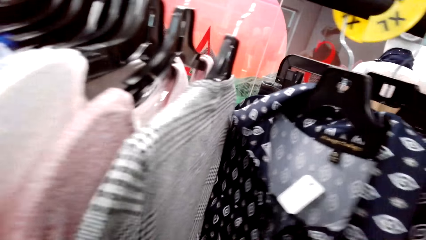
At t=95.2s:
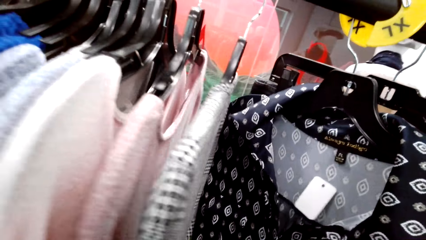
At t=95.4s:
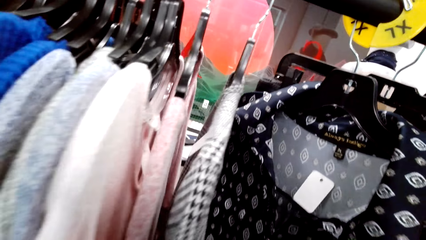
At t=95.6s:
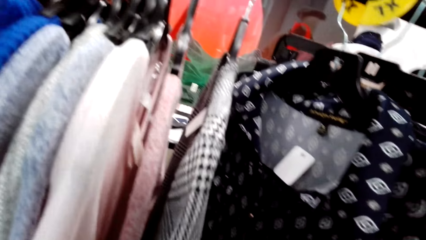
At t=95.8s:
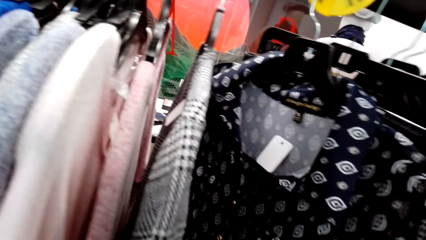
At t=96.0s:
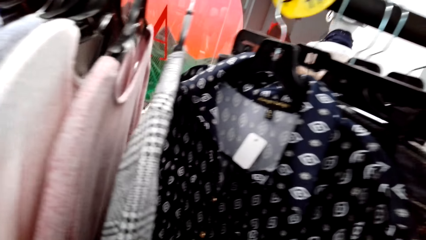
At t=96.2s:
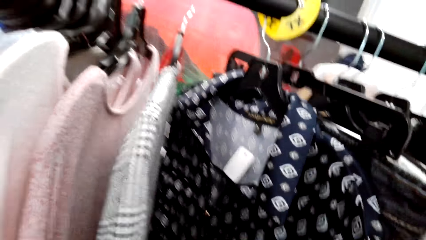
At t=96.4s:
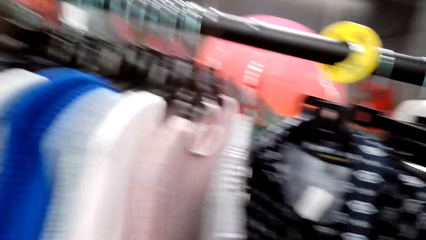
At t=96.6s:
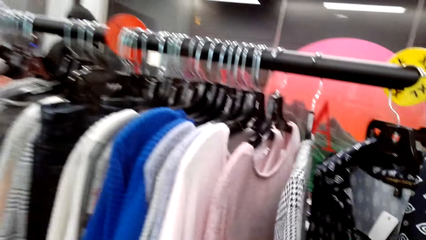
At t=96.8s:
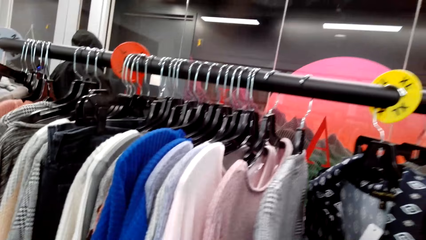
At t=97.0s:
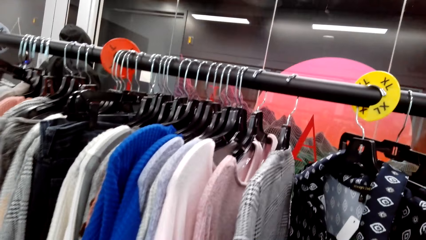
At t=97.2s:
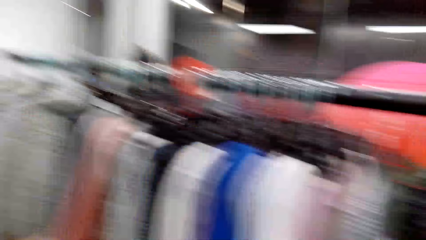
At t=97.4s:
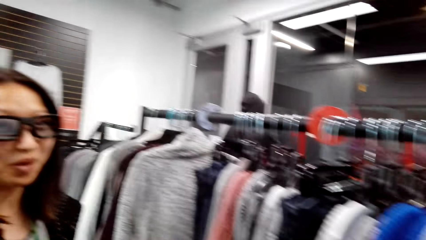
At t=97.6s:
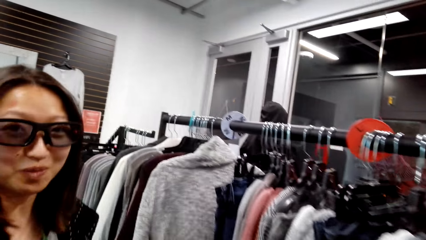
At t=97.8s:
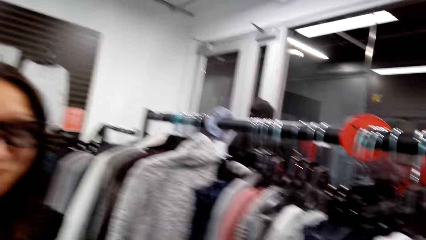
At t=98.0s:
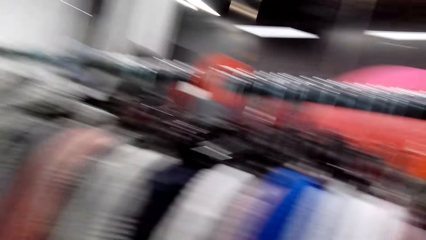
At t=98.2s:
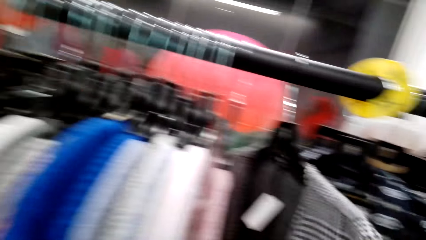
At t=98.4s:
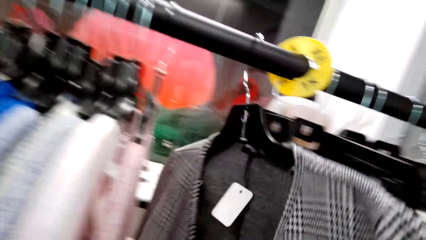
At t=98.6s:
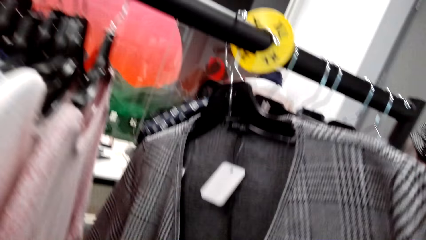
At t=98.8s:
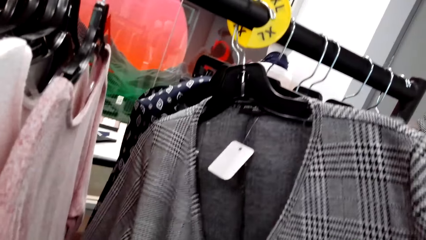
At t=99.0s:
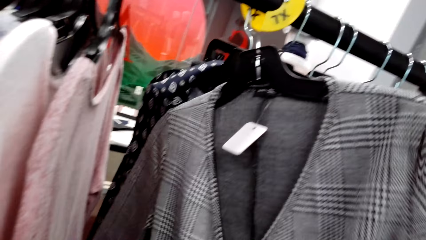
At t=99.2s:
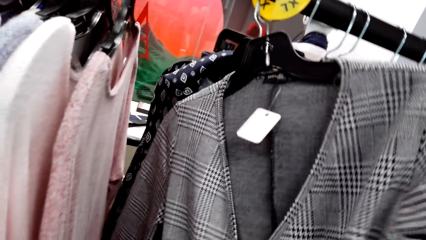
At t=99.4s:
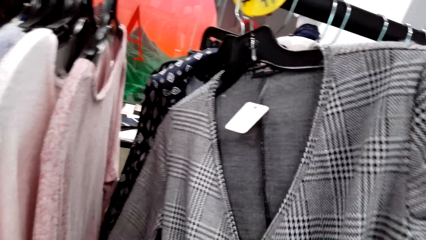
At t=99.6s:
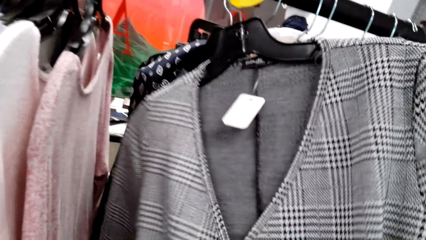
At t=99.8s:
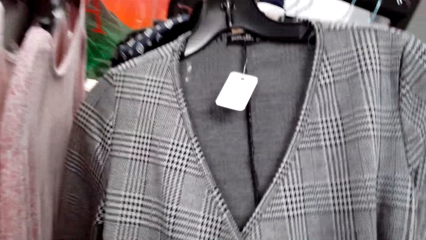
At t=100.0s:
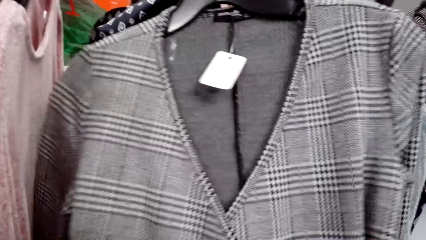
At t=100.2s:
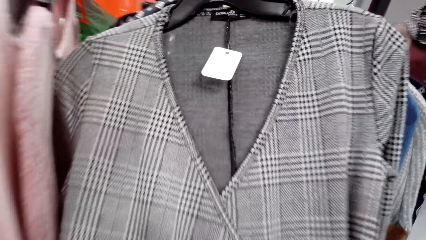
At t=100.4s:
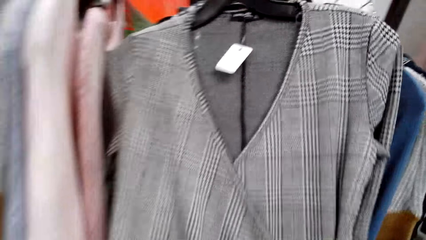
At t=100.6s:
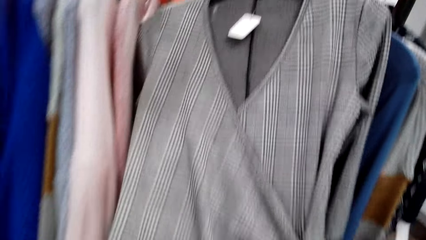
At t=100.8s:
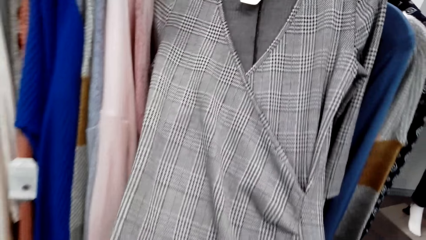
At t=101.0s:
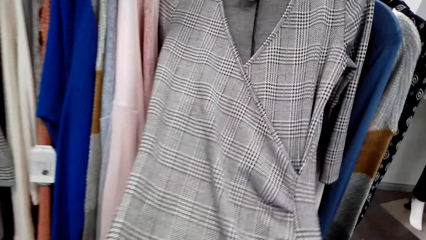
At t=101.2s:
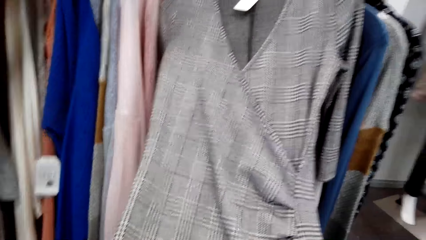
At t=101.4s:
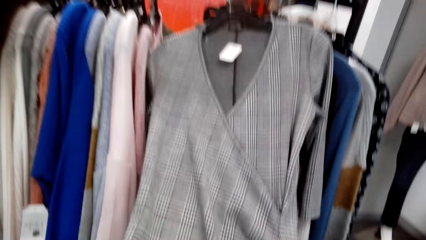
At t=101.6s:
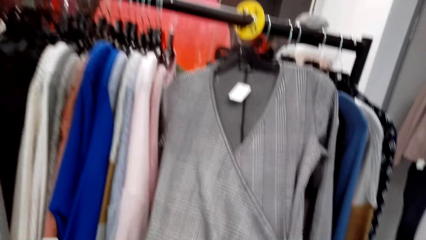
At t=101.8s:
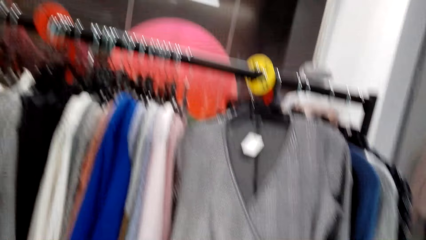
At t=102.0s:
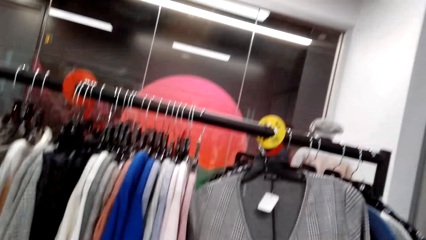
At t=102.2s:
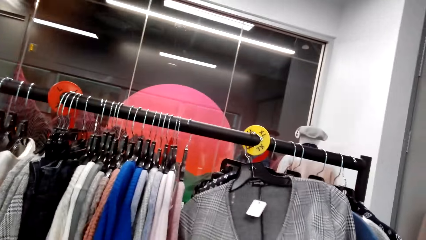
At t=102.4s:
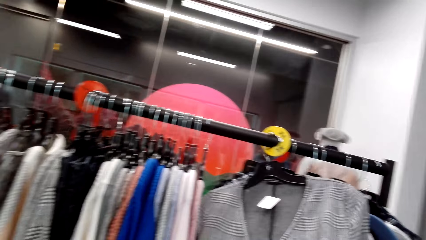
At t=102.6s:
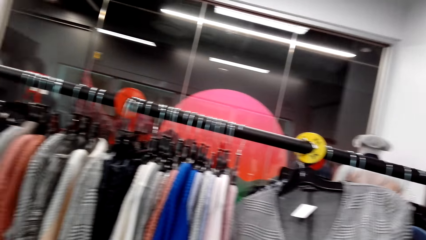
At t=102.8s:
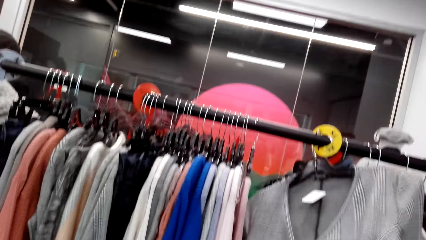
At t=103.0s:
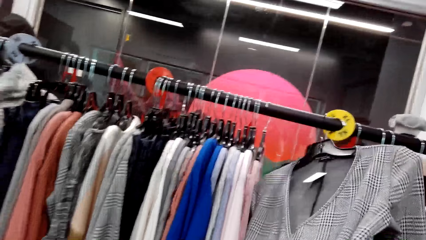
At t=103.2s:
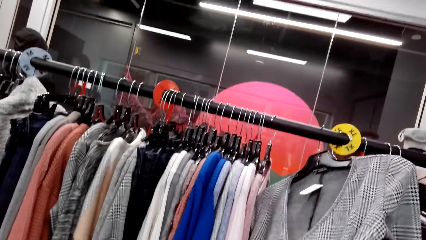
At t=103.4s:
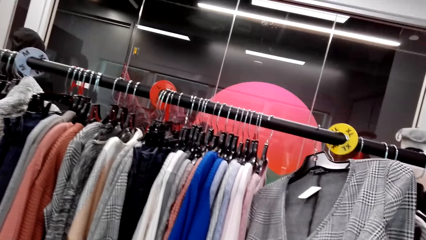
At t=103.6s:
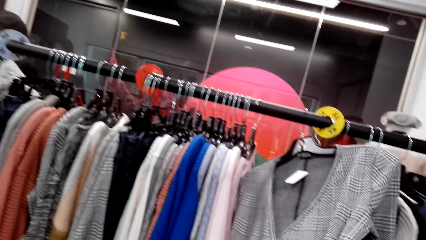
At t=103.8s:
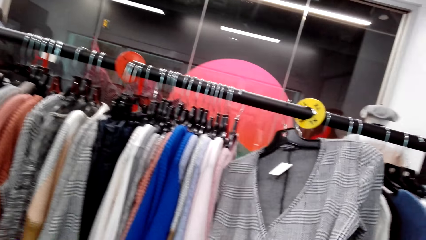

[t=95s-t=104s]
The man talks to the camera wearer. The camera wearer looks at the clothes.

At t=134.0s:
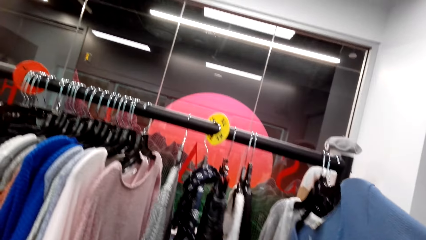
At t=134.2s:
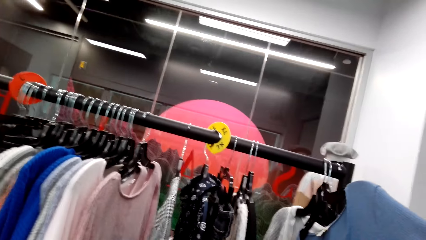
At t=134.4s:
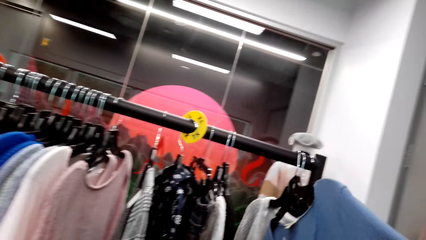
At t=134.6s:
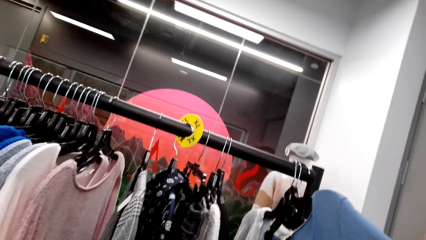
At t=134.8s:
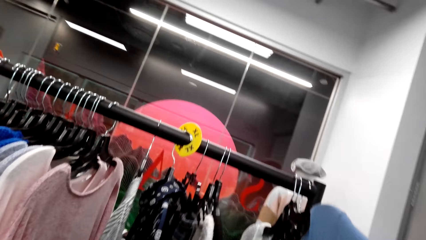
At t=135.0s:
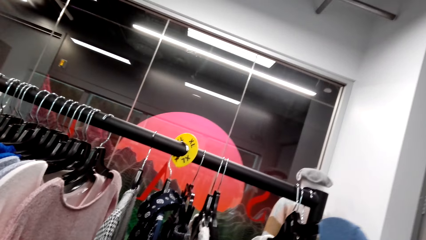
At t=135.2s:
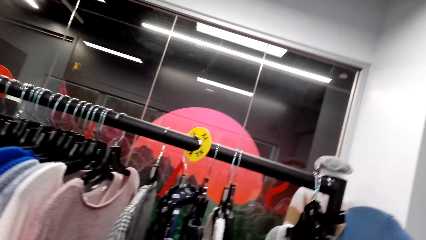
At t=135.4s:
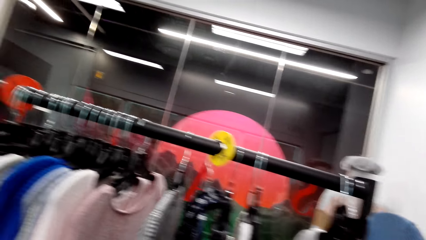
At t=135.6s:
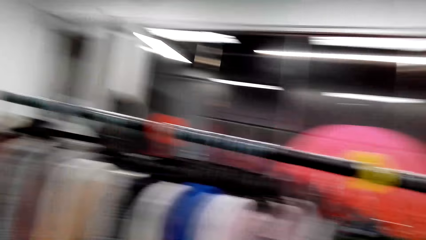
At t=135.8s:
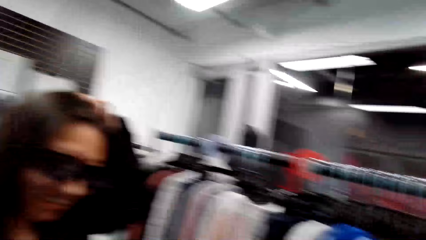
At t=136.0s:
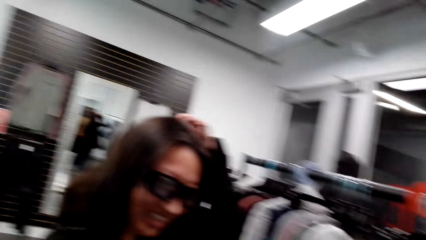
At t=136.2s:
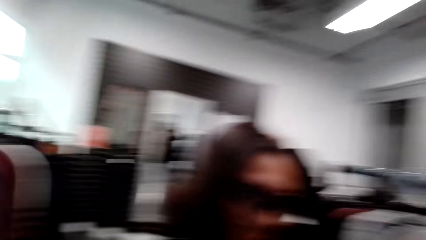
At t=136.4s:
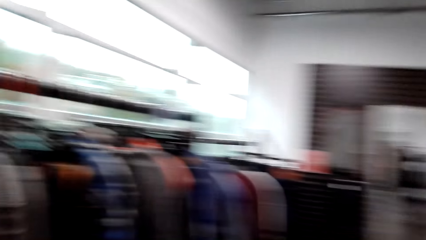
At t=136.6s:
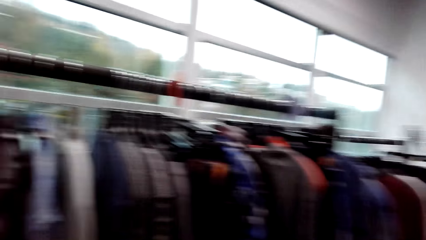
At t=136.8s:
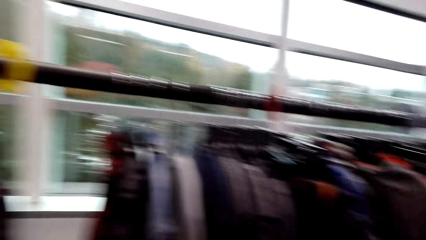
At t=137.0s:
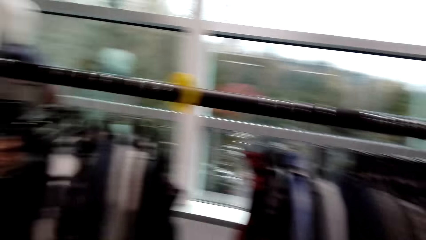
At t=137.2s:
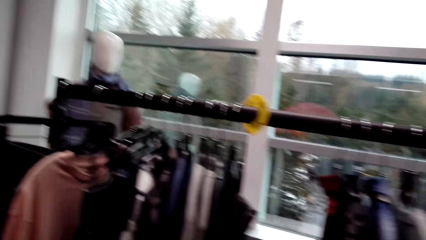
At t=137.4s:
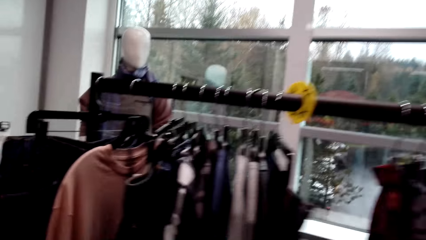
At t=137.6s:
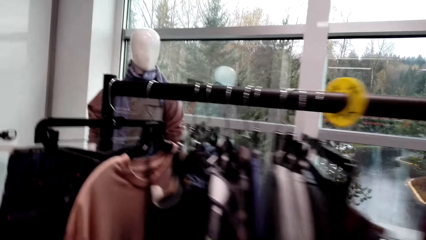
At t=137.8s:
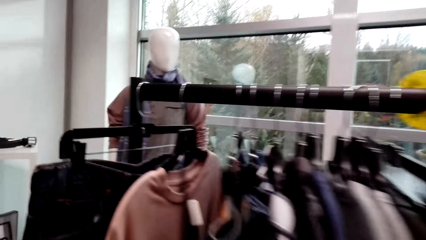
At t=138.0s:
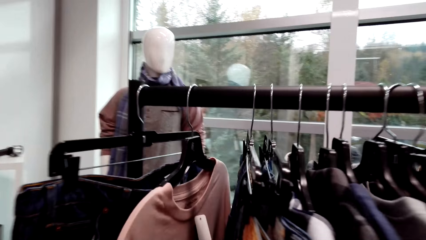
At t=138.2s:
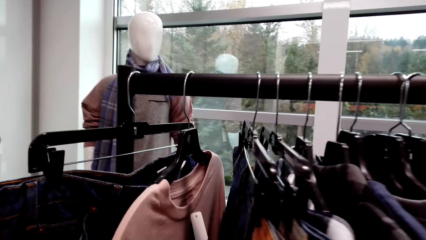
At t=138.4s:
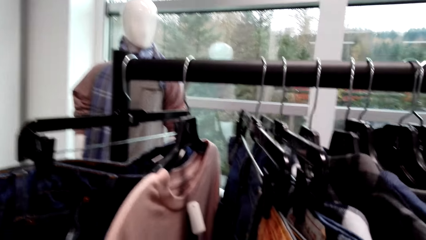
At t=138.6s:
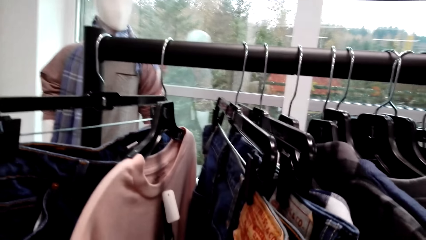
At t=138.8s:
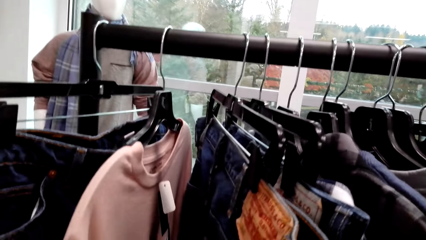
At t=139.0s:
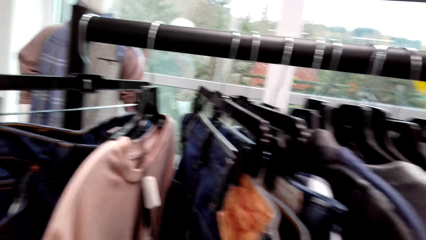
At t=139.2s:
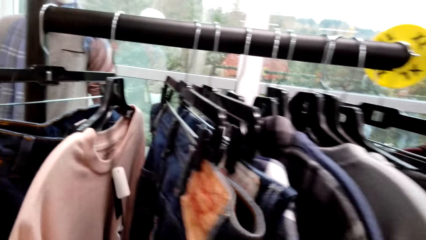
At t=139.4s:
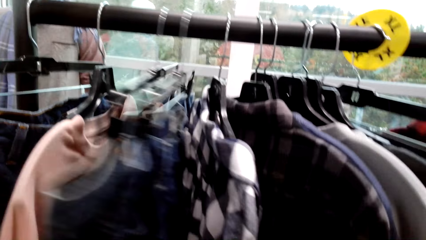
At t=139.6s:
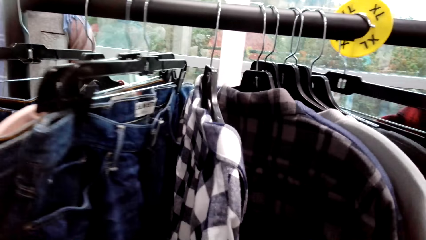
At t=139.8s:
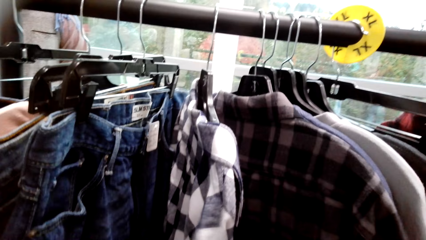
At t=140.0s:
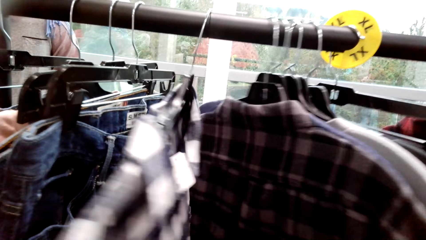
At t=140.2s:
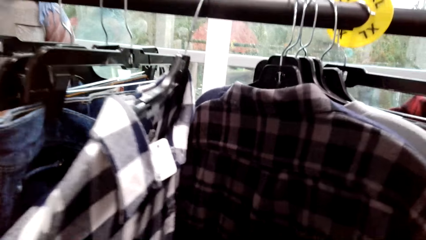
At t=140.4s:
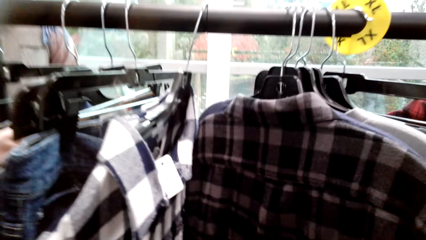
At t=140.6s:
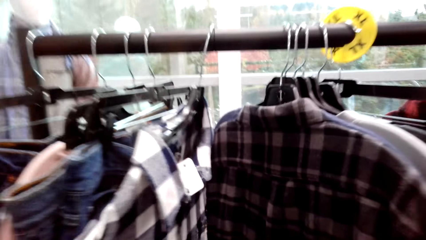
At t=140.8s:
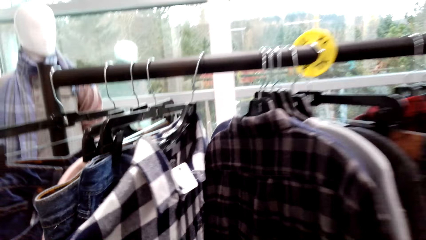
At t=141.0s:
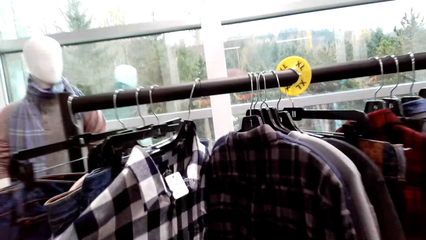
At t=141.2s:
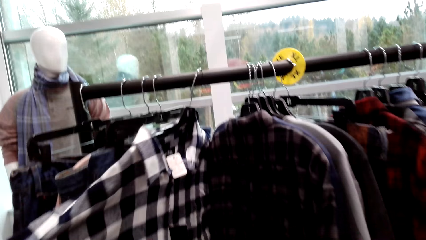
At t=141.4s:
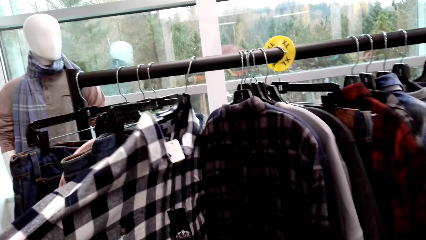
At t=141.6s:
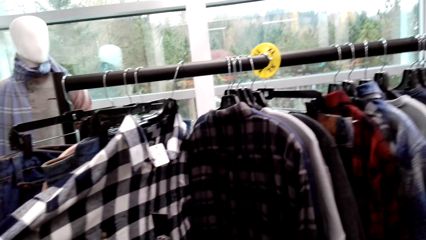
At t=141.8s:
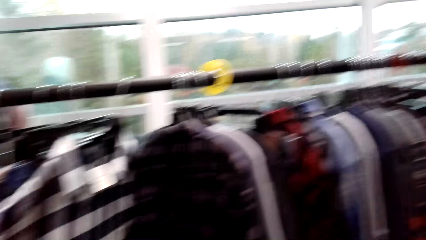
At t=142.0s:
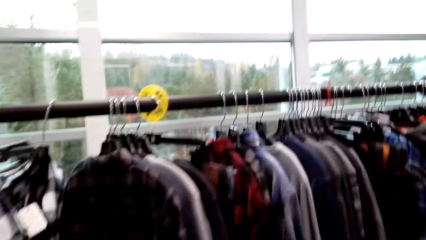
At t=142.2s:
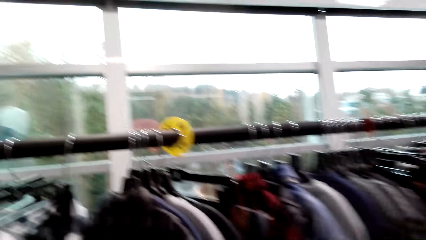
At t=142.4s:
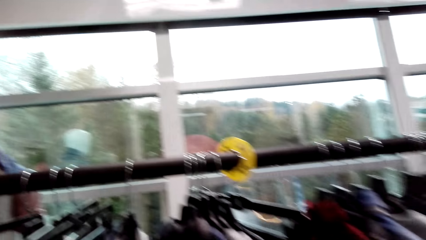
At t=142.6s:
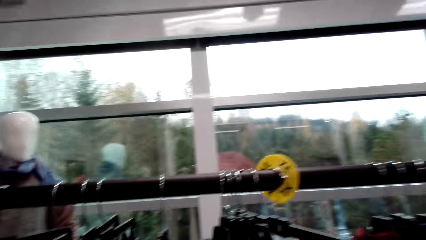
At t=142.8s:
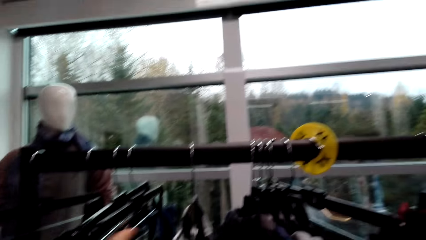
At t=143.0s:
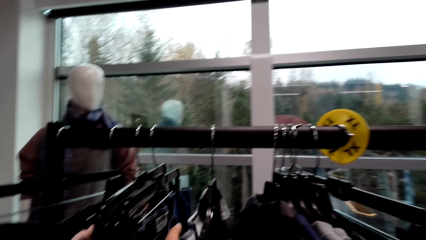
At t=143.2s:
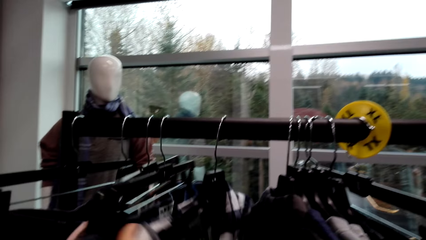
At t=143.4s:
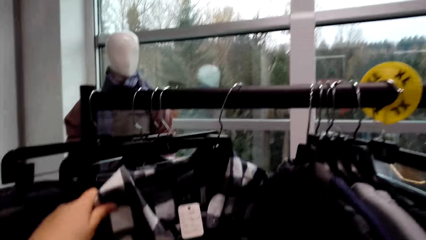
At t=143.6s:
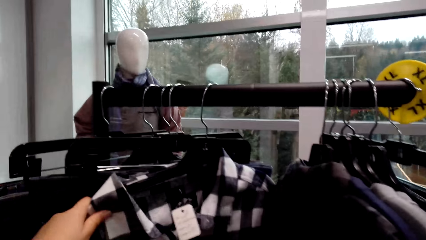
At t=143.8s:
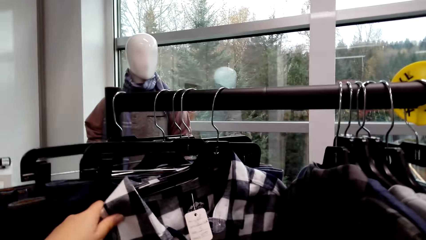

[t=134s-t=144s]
The man talks to the camera wearer. The camera wearer looks around the boutique. They look at the clothes.
